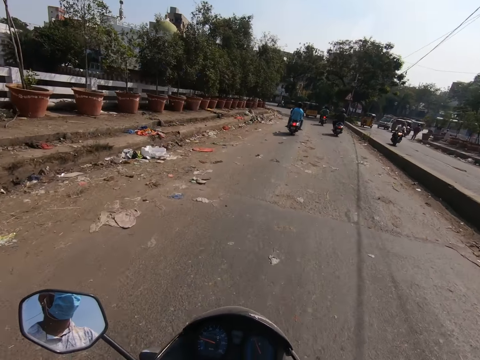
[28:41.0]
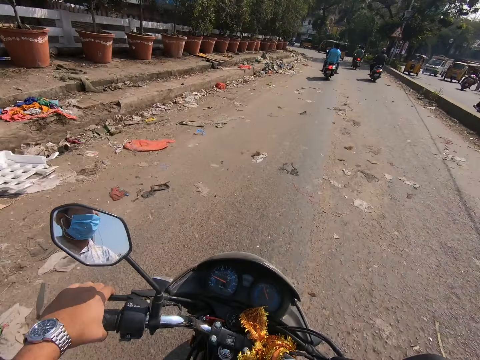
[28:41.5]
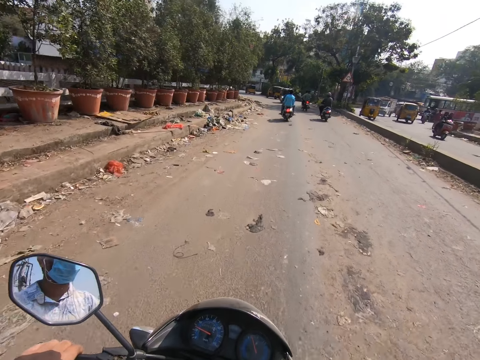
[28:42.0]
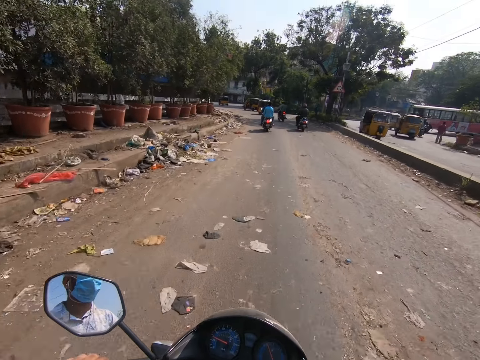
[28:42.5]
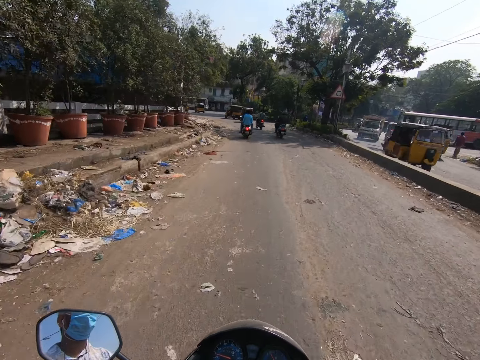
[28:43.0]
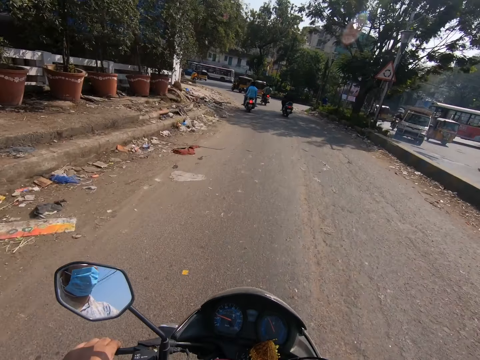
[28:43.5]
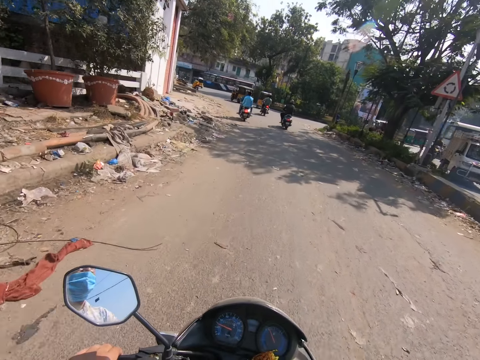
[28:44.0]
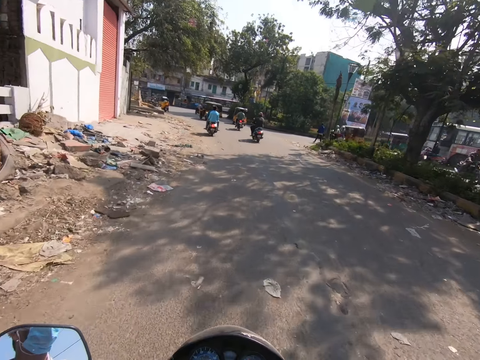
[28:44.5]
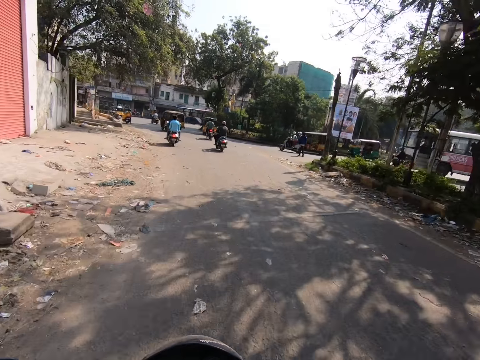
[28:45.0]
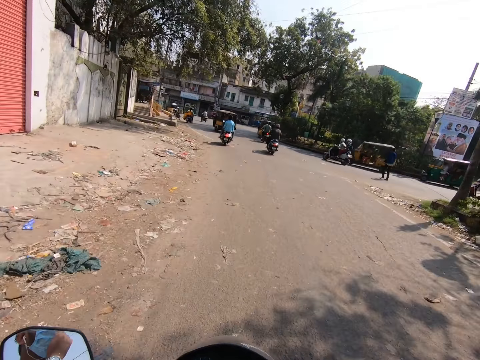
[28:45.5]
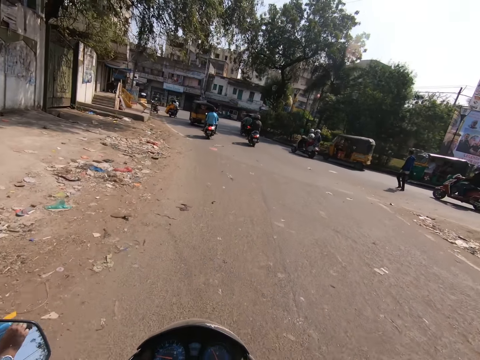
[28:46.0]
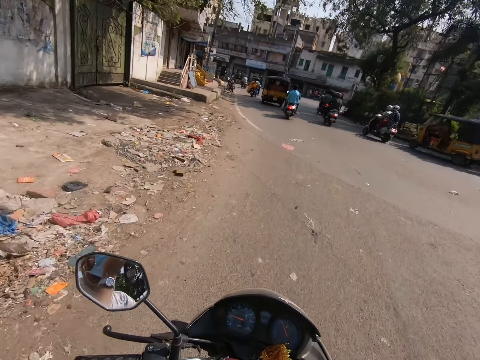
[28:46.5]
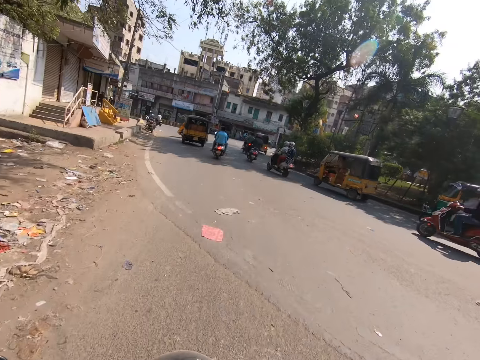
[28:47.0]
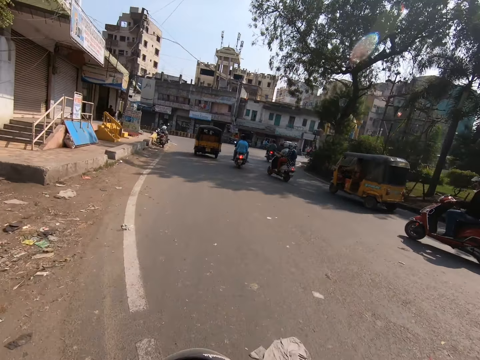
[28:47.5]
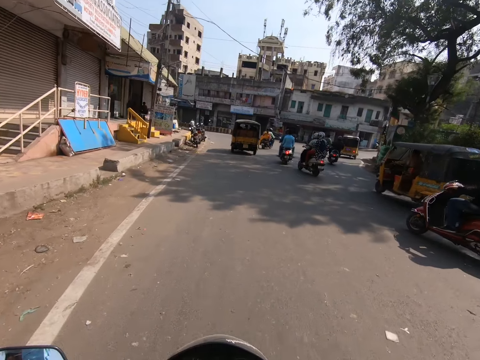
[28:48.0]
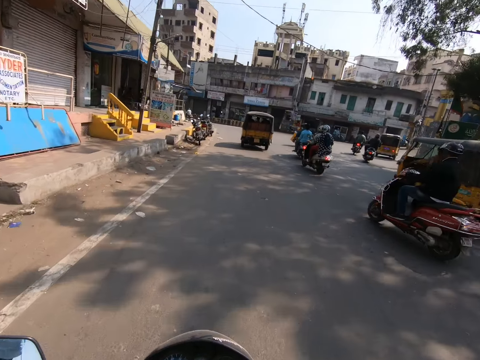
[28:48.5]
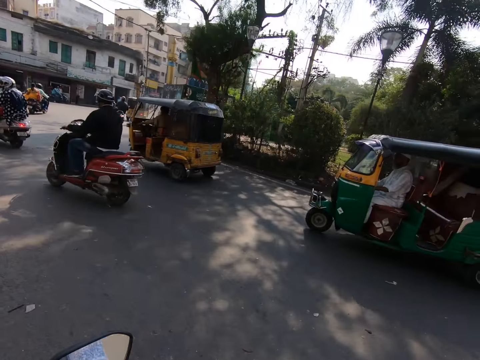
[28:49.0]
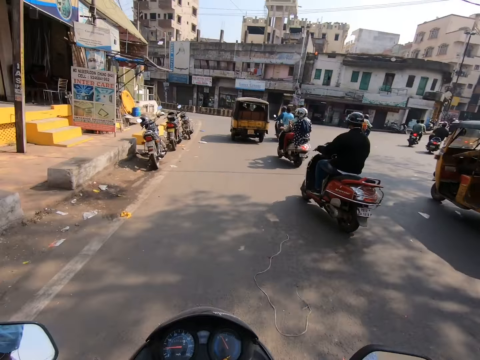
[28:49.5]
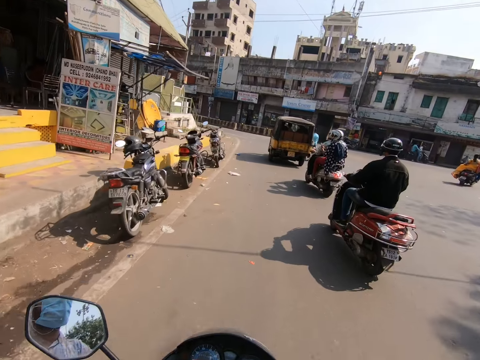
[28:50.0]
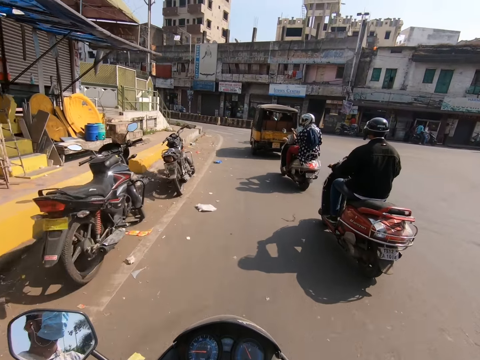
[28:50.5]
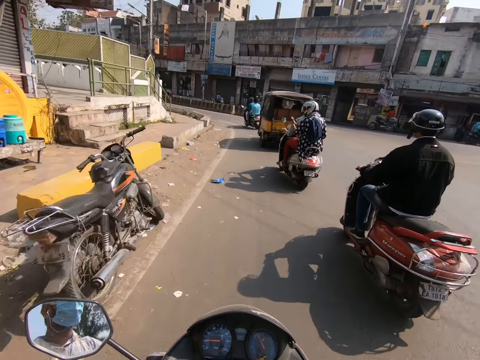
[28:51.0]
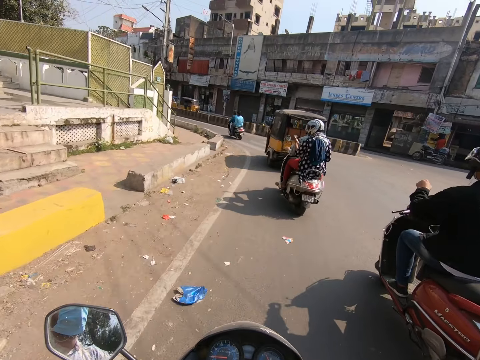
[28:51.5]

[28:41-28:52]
The camera wearer takes a left turn.

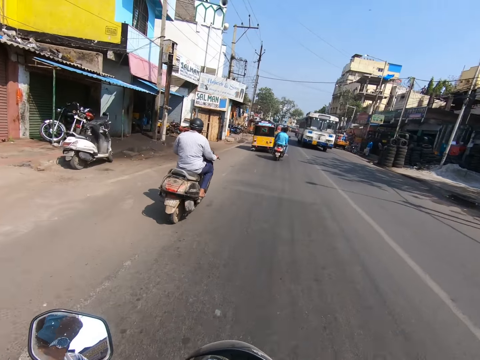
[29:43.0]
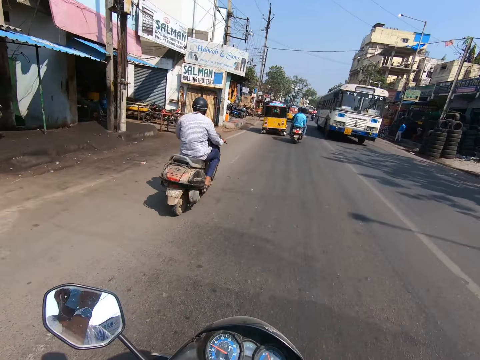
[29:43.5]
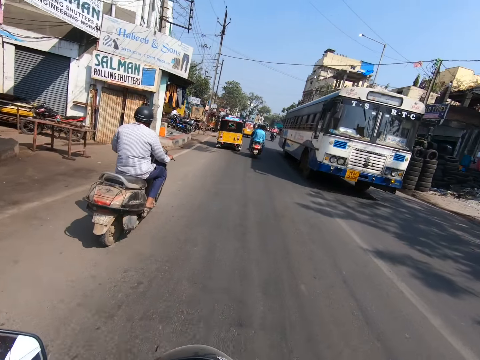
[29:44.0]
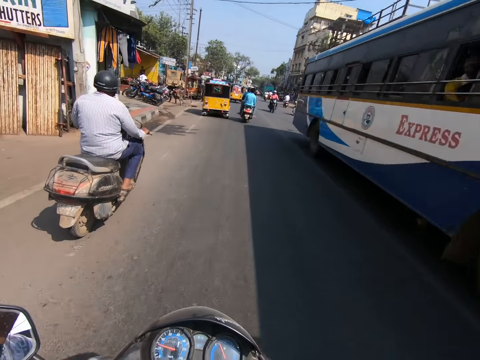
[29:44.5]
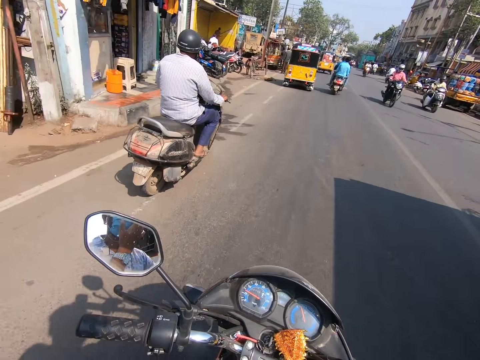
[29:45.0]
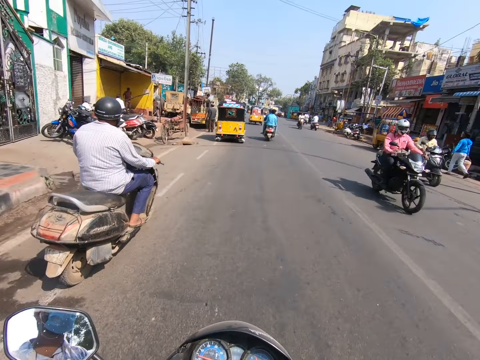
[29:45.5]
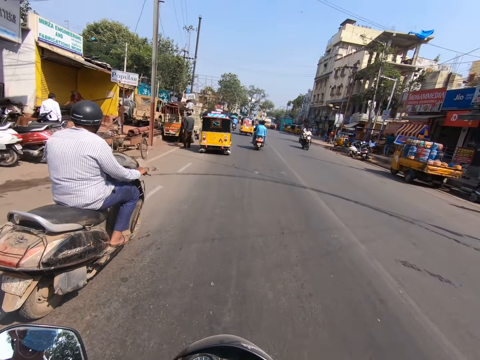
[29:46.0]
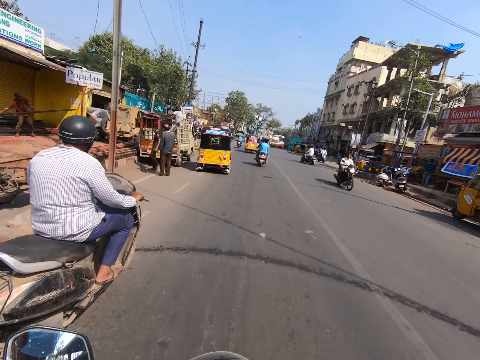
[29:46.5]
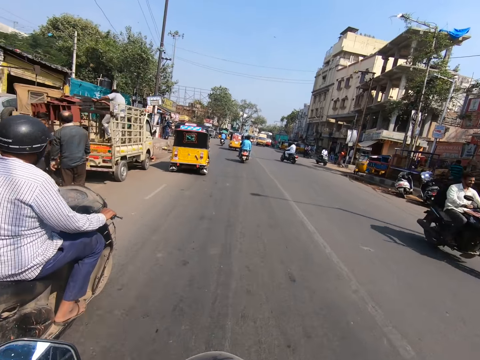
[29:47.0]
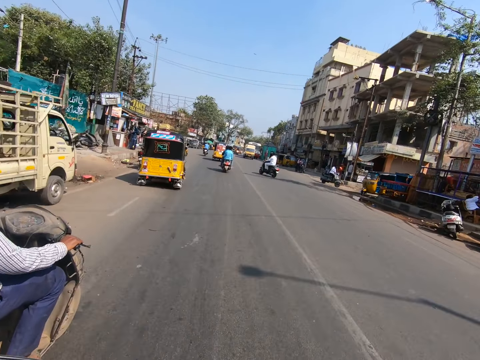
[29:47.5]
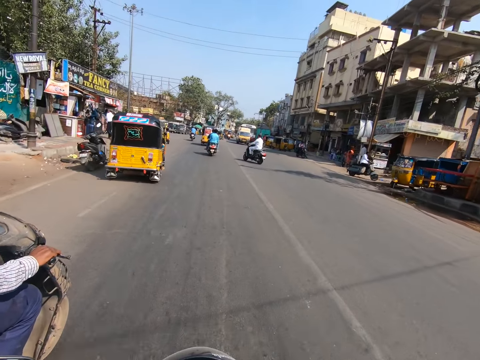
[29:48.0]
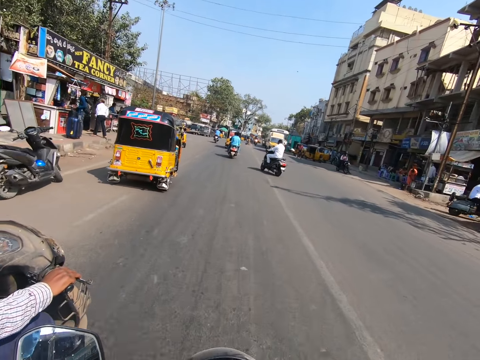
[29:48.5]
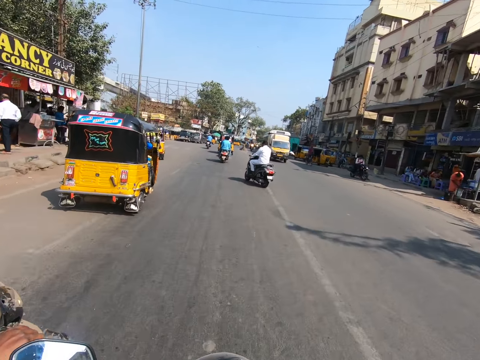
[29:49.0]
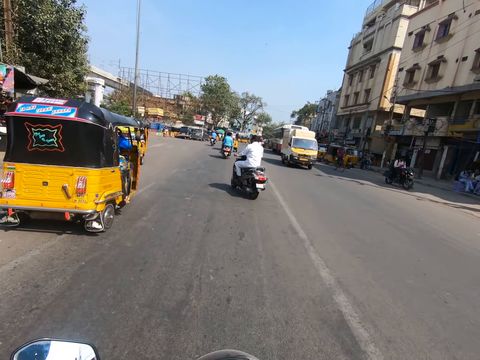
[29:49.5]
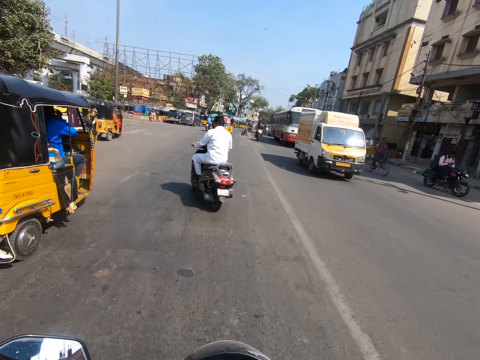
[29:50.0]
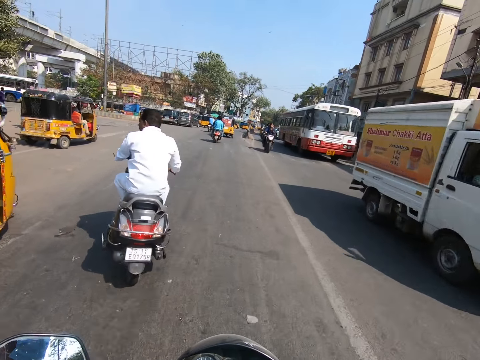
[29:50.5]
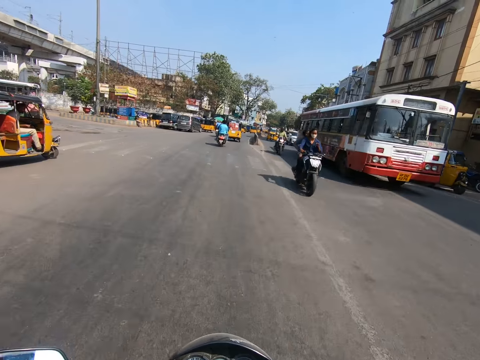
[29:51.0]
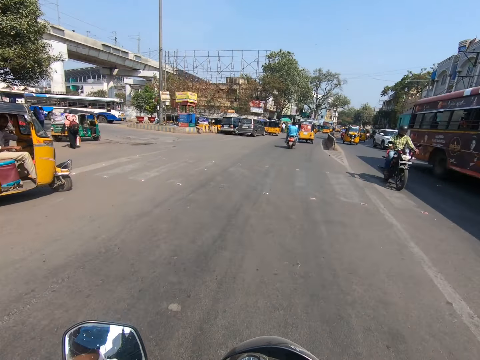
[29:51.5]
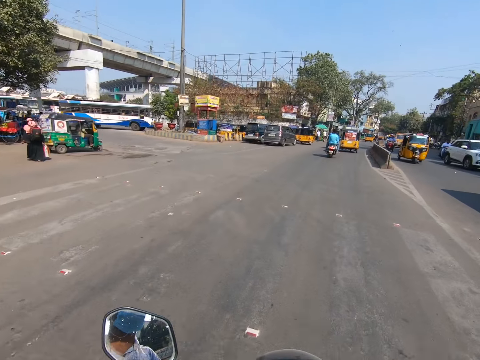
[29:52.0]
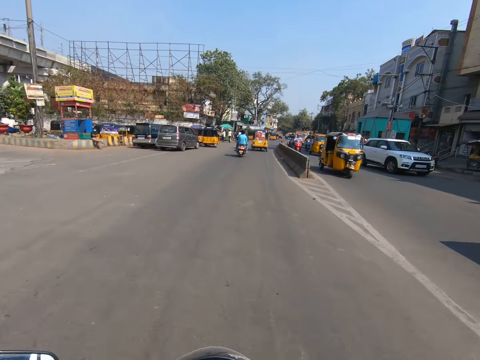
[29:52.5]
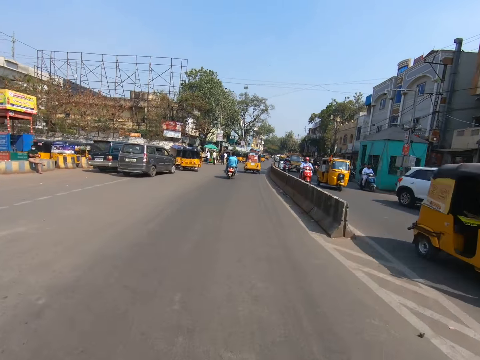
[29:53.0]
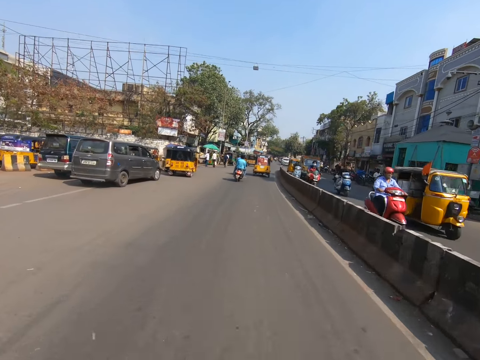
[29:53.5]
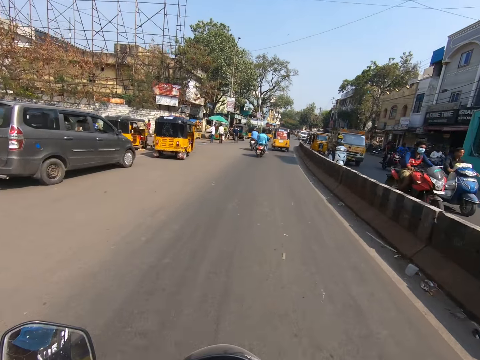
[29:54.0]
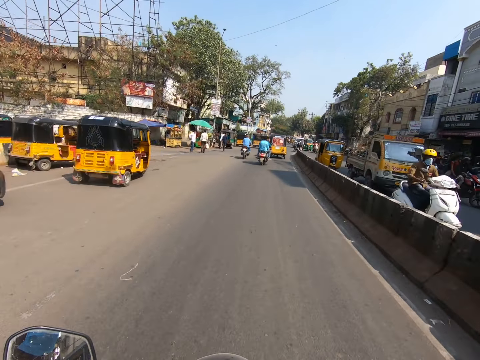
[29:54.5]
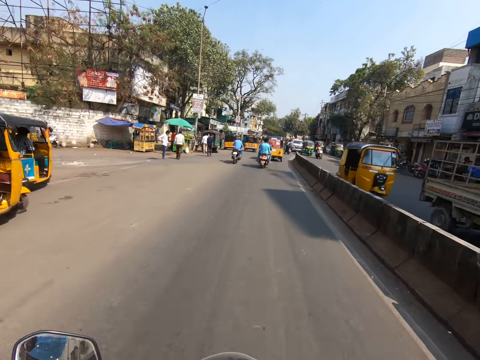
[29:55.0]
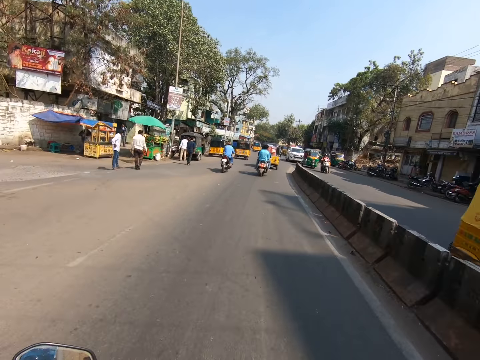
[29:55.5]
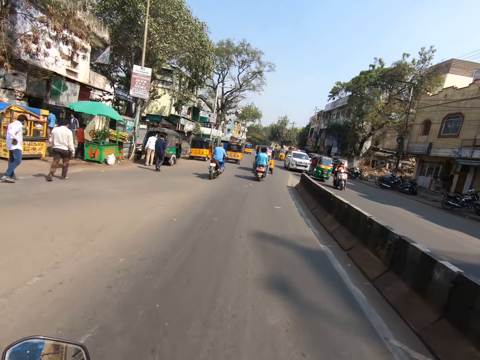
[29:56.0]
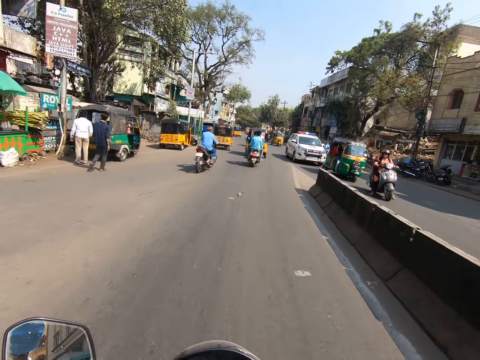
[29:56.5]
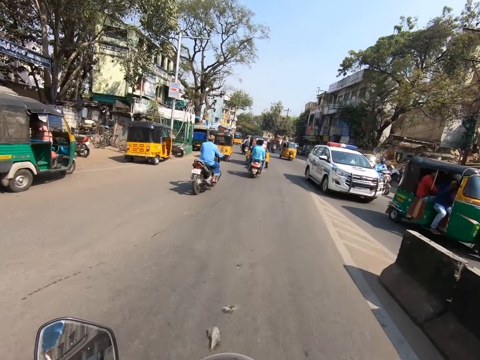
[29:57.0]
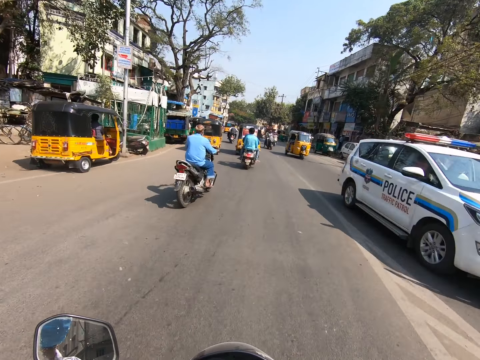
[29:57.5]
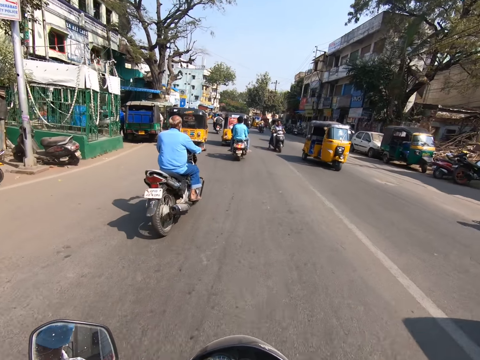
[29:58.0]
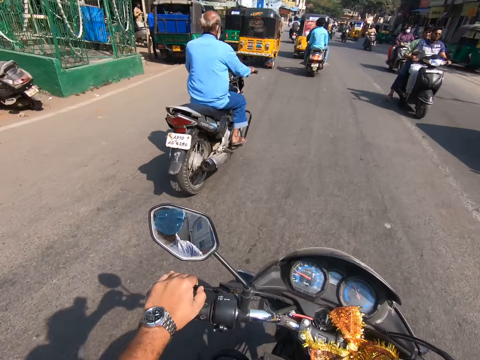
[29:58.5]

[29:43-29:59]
The camera wearer drives the motorcycle on the road with the motorcycle's handlebars in his right hand. He drives the motorcycle on the road with the motorcycle's handlebars in both hands.
